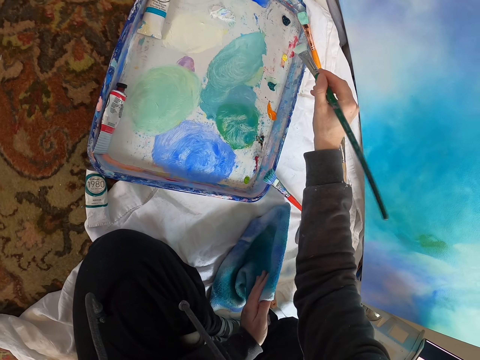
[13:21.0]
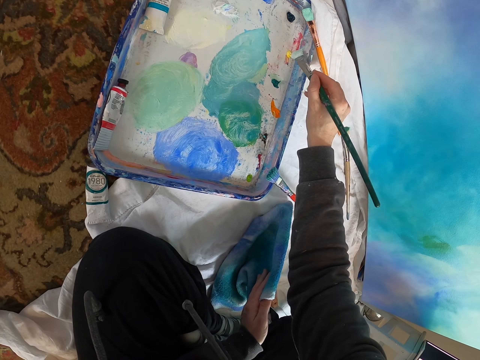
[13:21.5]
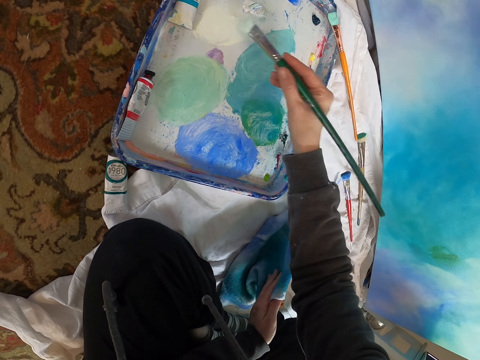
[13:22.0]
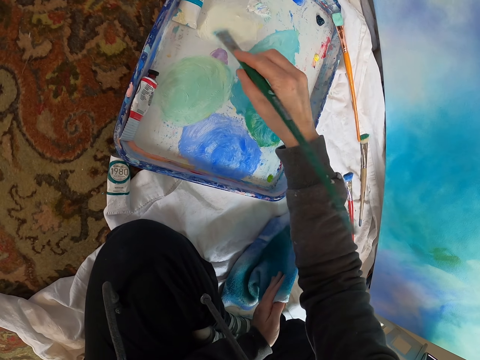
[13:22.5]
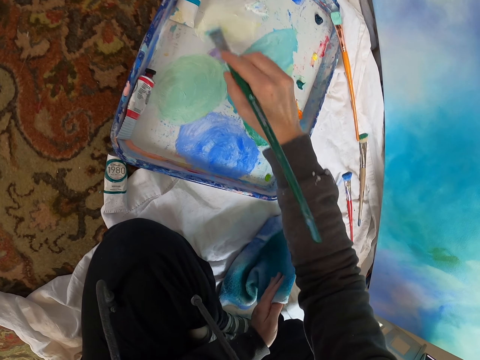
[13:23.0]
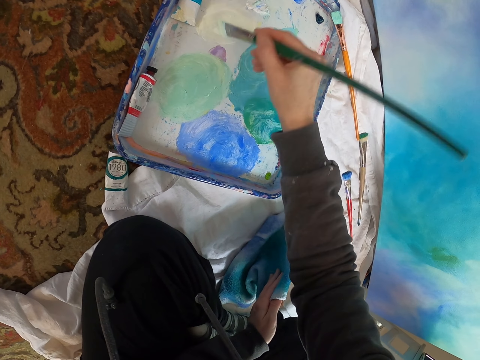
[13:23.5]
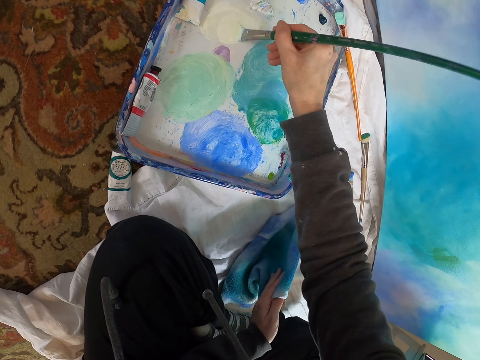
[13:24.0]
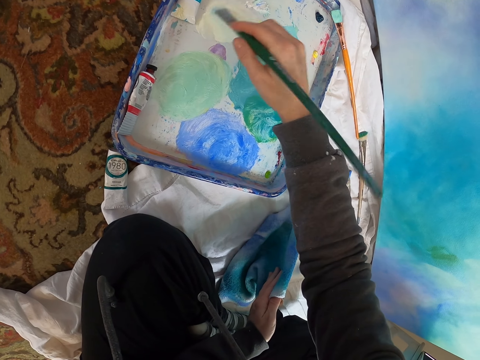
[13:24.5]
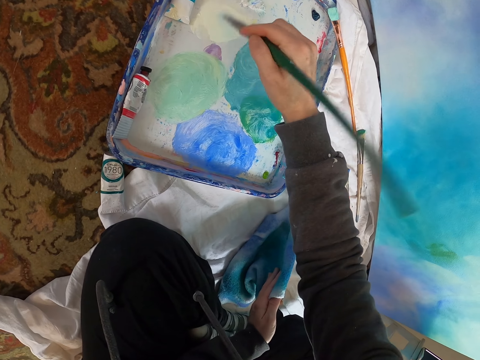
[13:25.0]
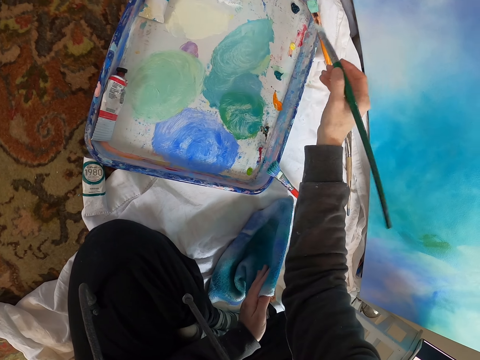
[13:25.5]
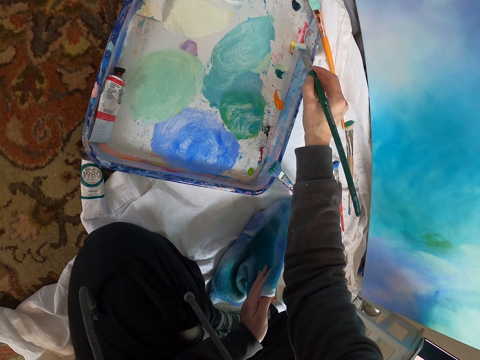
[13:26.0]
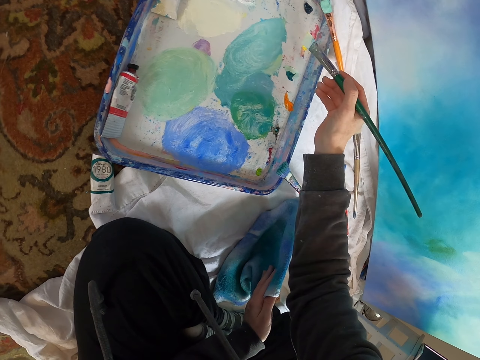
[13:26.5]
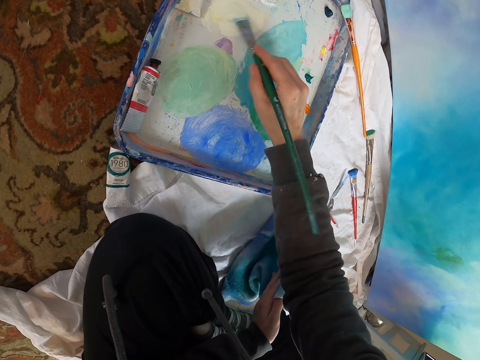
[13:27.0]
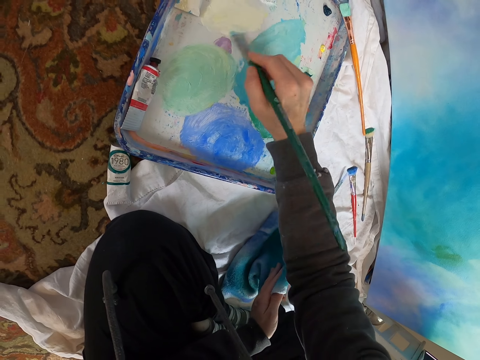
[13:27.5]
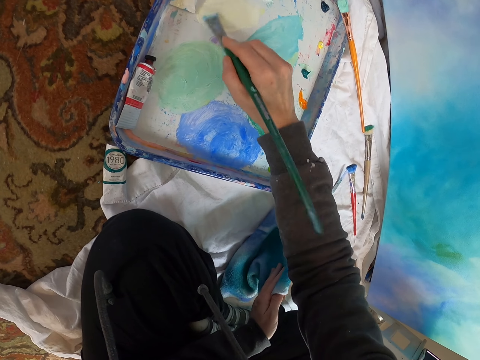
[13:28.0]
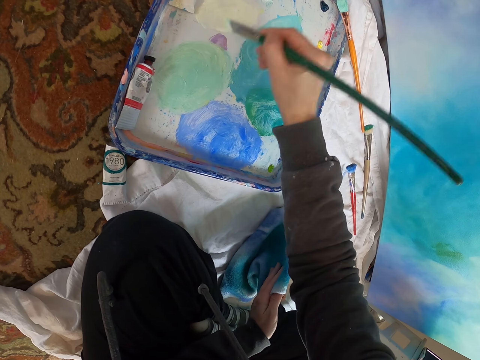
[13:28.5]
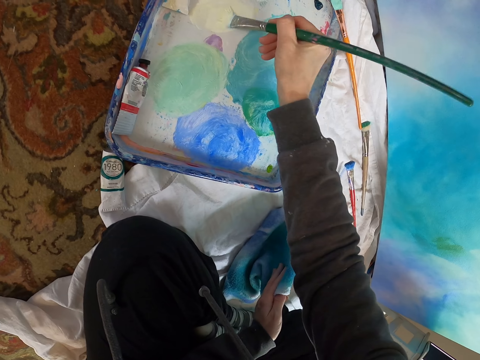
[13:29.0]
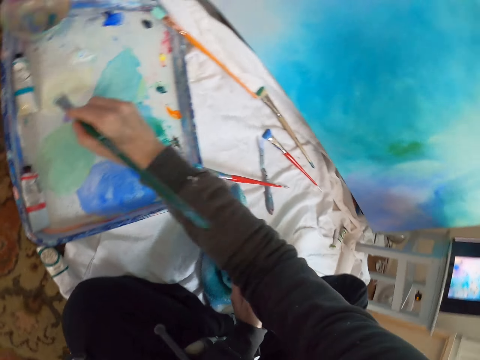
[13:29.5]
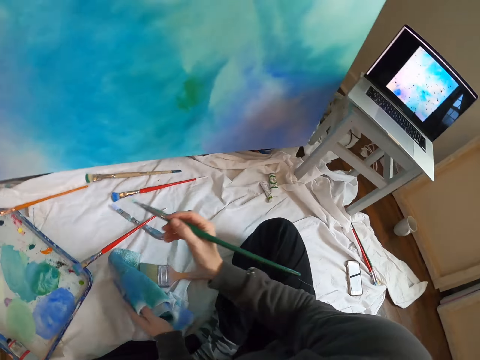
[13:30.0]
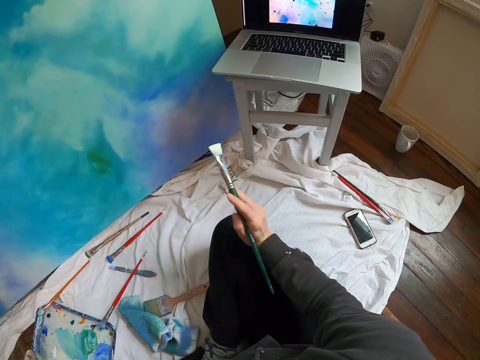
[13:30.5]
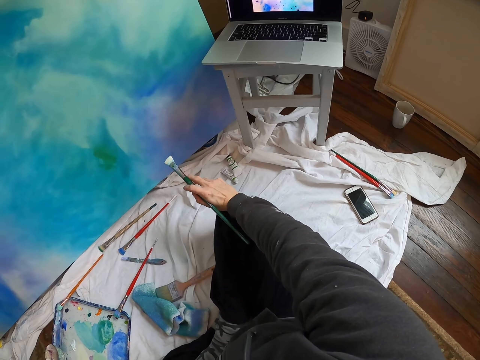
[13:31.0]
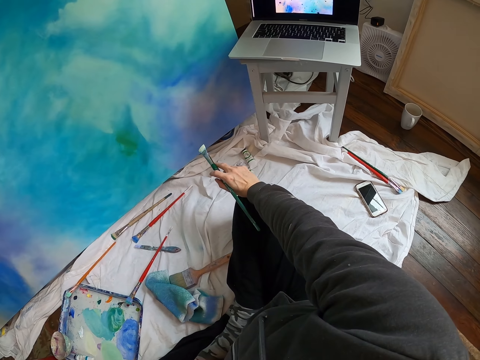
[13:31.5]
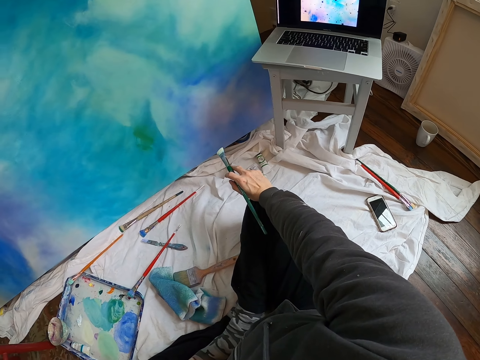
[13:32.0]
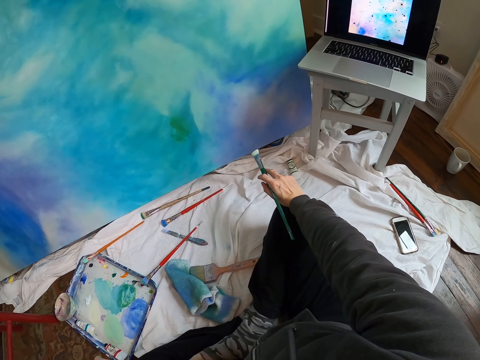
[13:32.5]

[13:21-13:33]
The camera wearer moves the paint brush. They rub the paint brush on the paint. They move the paint brush. They rub the paint brush on the paint. They look around. They look at the laptop.

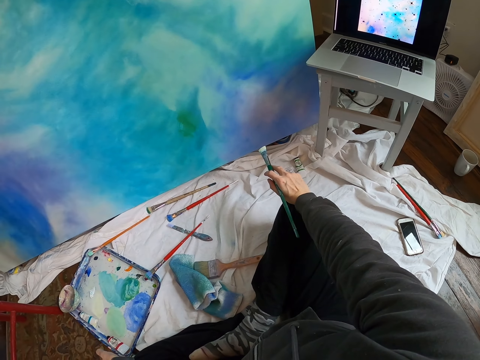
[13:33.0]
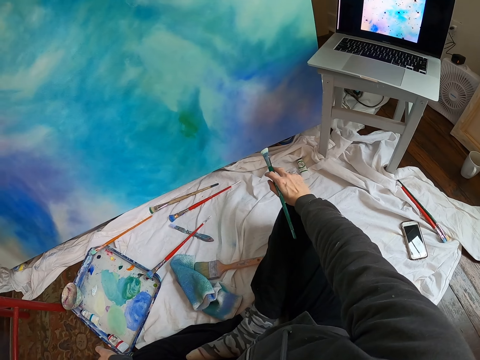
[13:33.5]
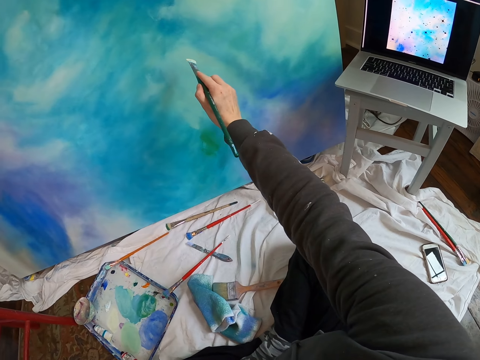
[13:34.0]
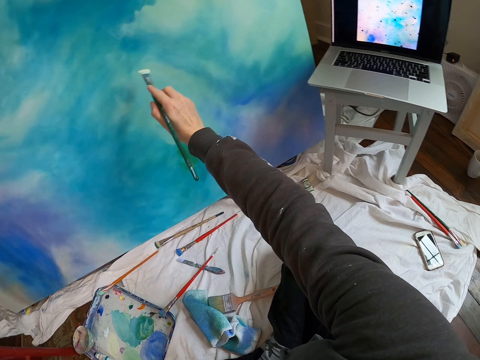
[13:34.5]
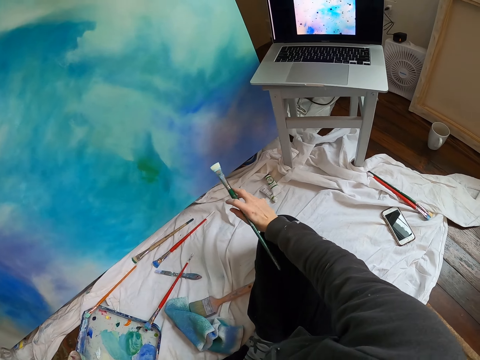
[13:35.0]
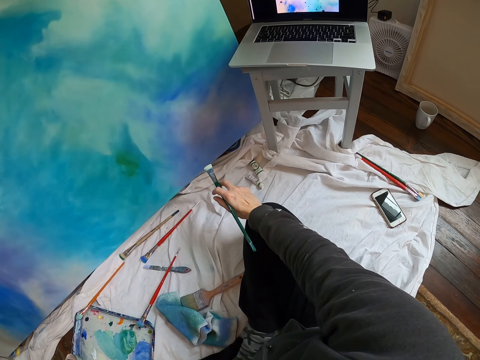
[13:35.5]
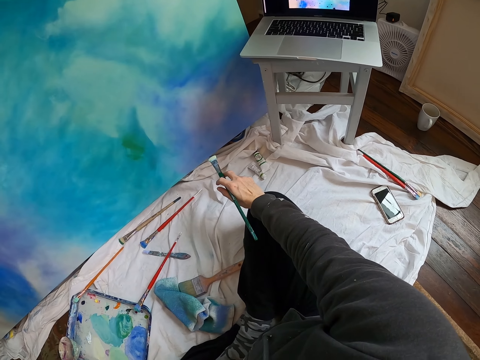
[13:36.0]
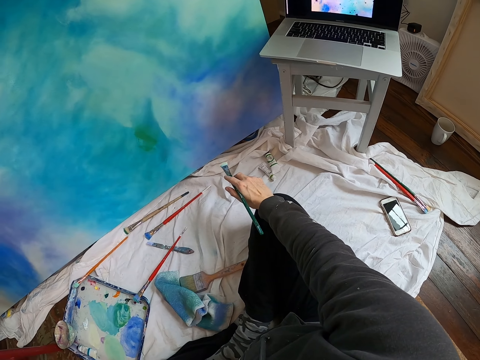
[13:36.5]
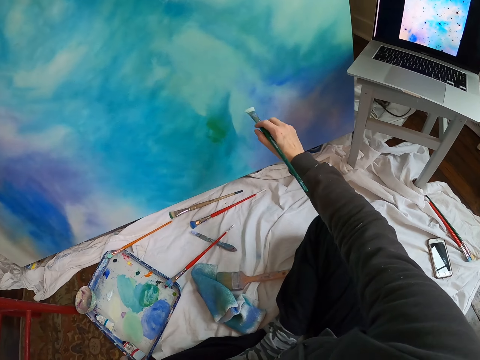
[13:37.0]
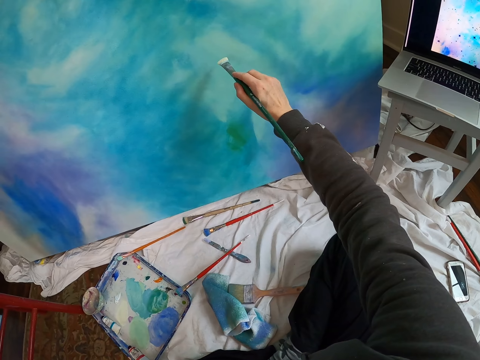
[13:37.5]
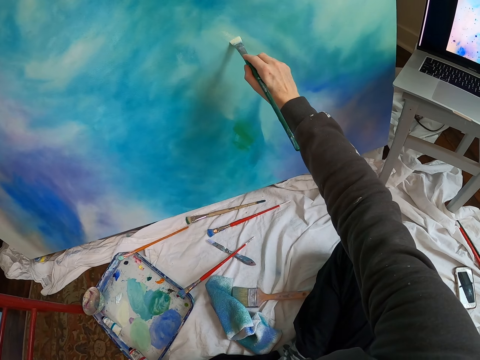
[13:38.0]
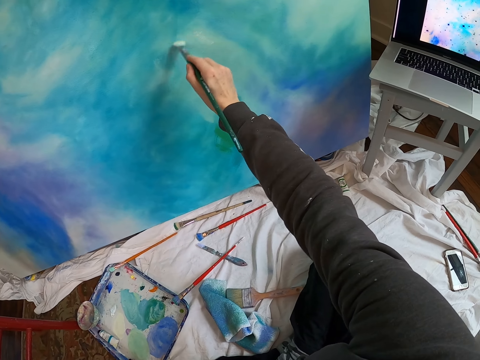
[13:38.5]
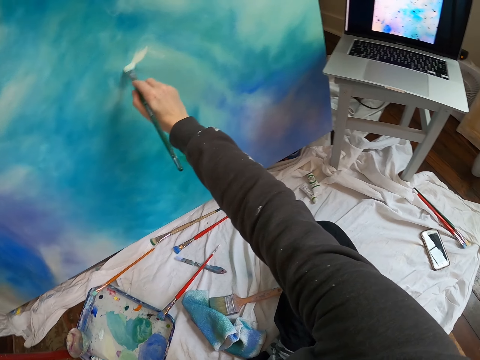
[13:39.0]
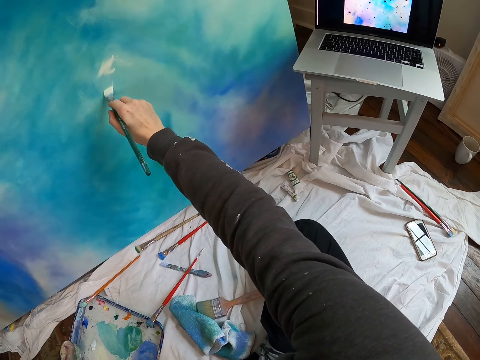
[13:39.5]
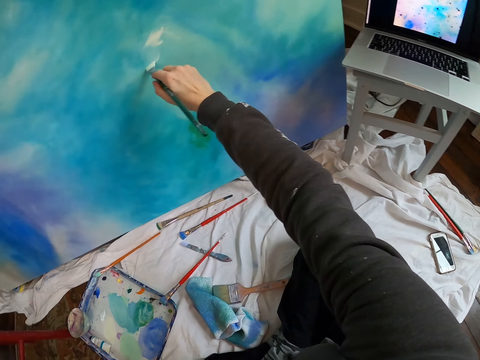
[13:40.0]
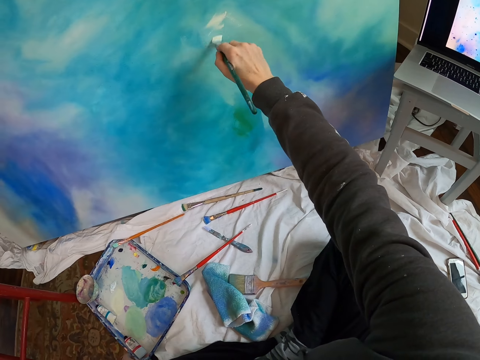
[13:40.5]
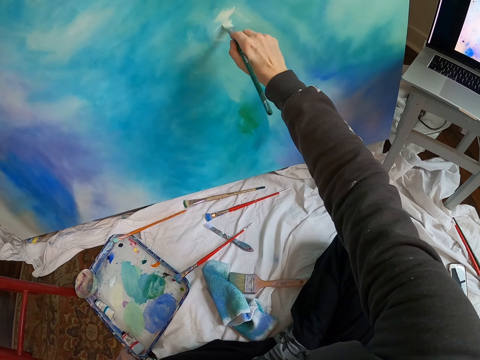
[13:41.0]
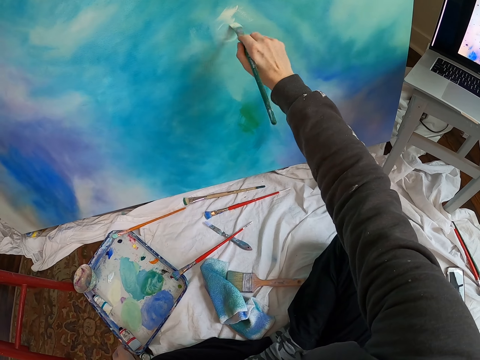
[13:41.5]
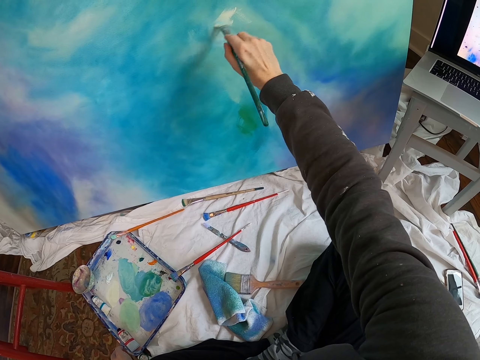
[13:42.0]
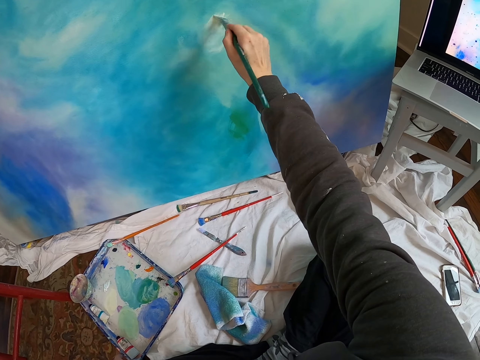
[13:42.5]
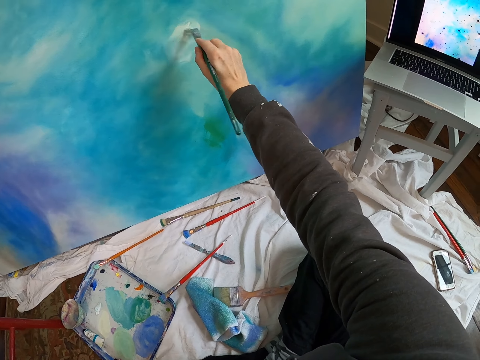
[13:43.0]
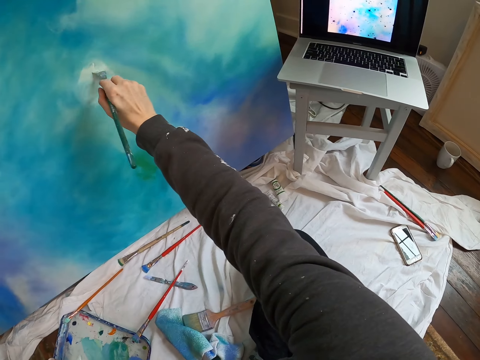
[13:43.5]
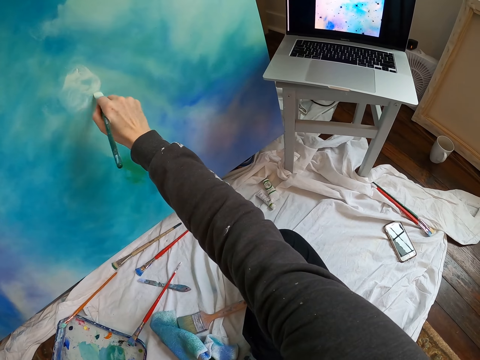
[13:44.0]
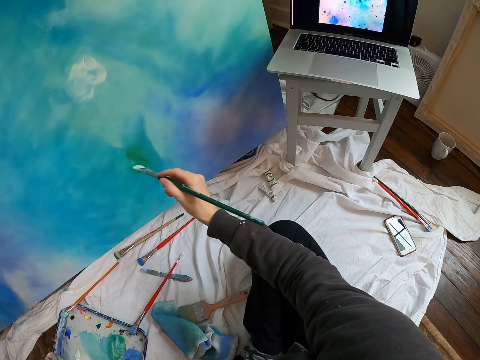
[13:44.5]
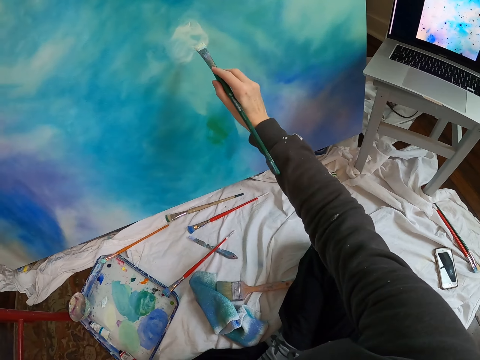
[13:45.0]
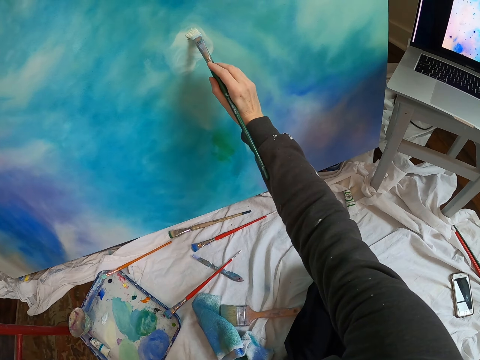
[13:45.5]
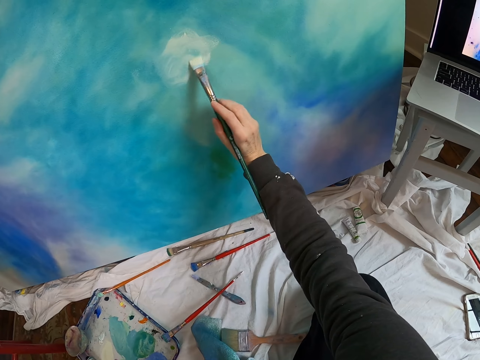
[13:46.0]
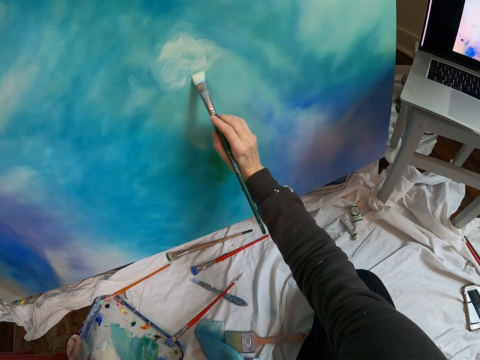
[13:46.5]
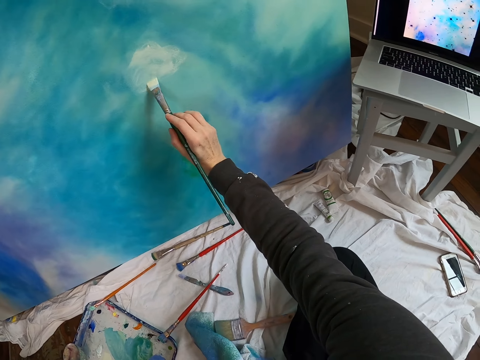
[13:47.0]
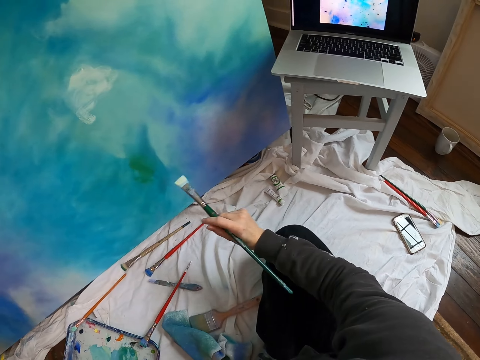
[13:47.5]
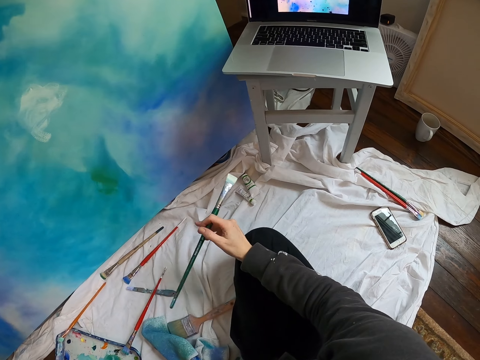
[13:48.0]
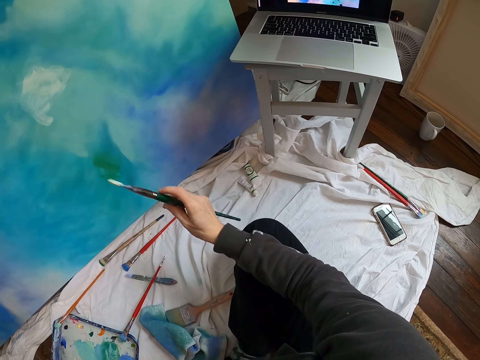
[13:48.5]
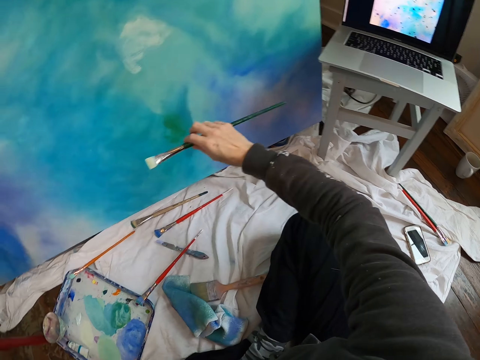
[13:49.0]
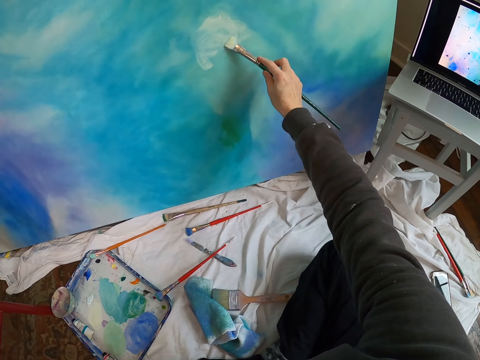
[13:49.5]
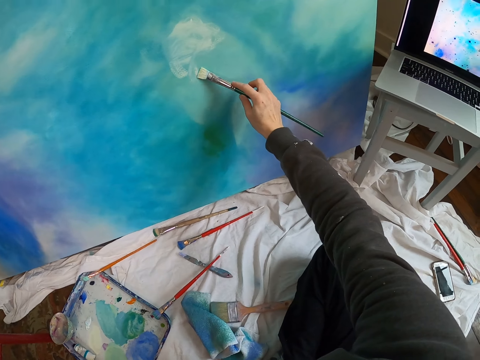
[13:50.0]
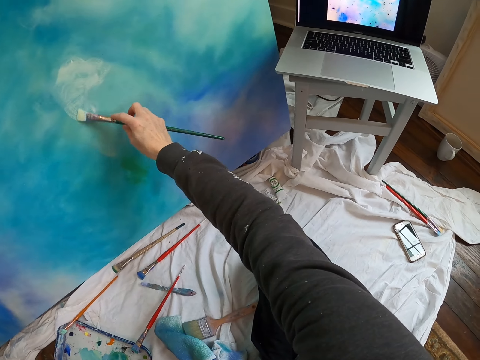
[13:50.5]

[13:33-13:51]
The camera wearer lifts the paint brush. They look at the laptop. They lift the paint brush. They paint the board with the paint brush. They move the right hand. They lift the paint brush. They paint the board with the paint brush. They move the right hand. They look at the laptop. They place the hand on the knee. They lift the paint brush. They paint the board with the paint brush.
